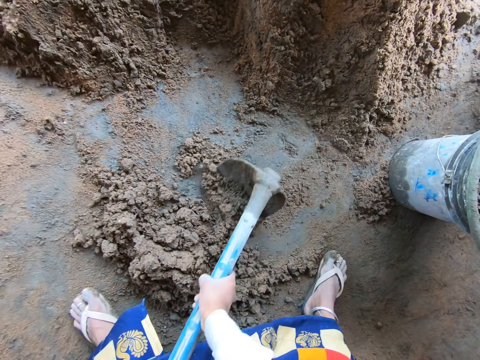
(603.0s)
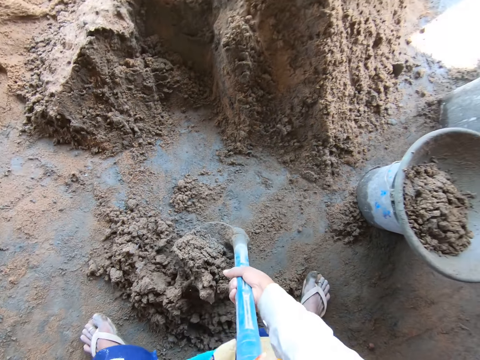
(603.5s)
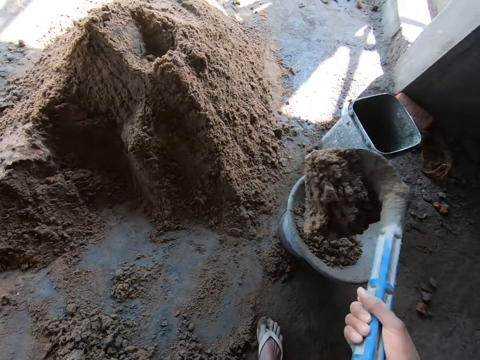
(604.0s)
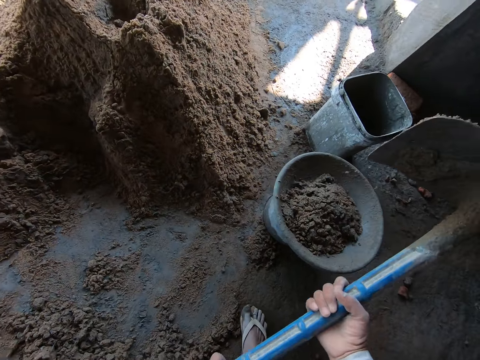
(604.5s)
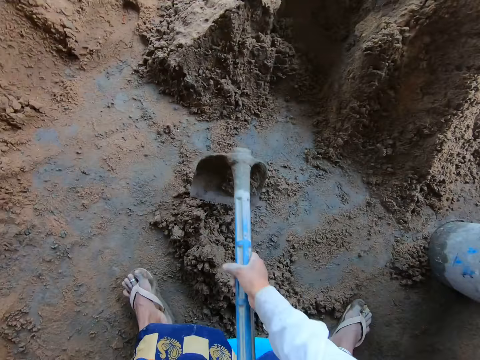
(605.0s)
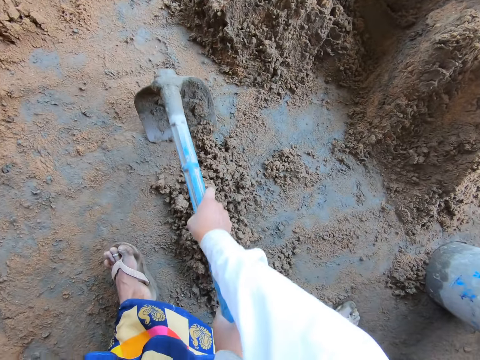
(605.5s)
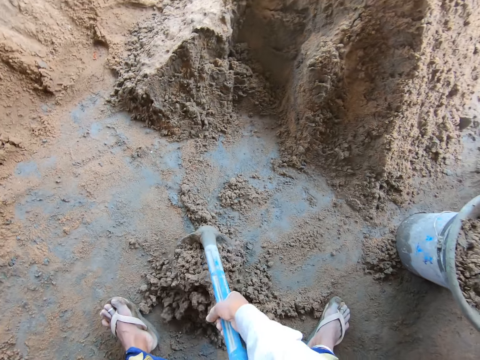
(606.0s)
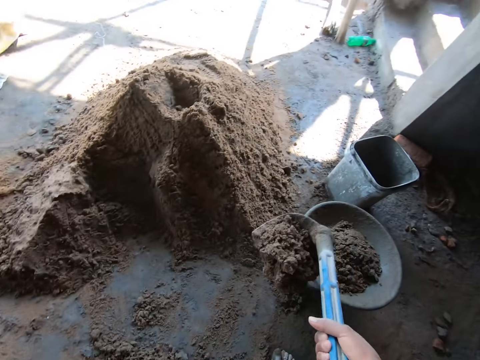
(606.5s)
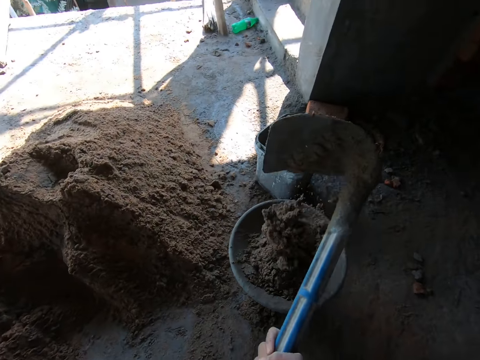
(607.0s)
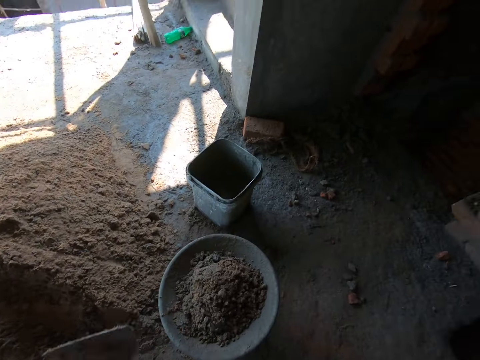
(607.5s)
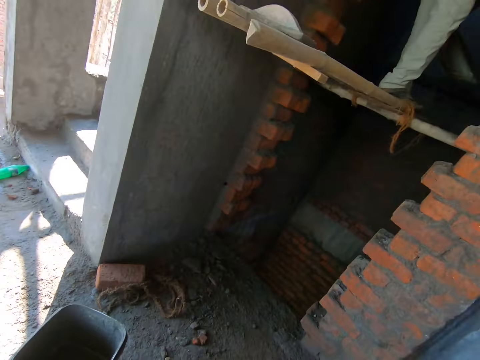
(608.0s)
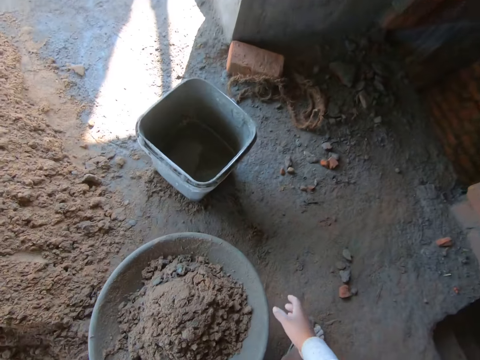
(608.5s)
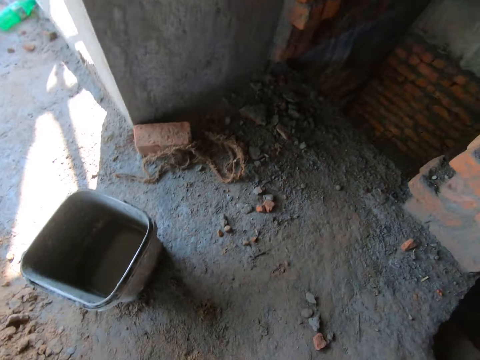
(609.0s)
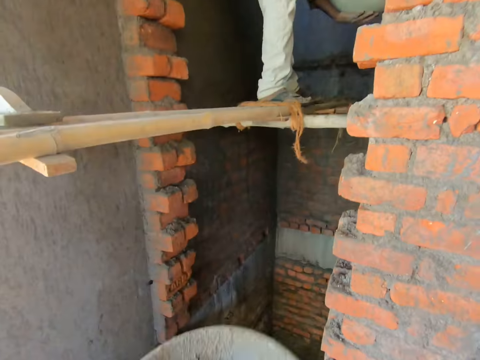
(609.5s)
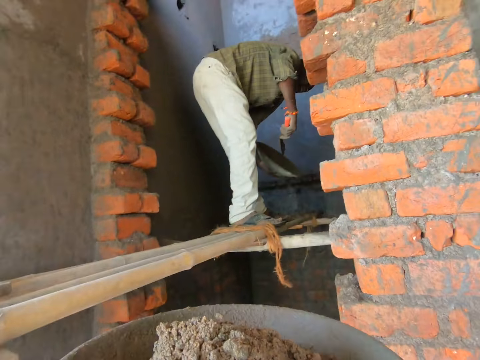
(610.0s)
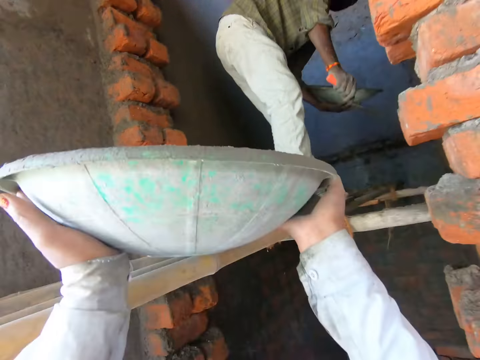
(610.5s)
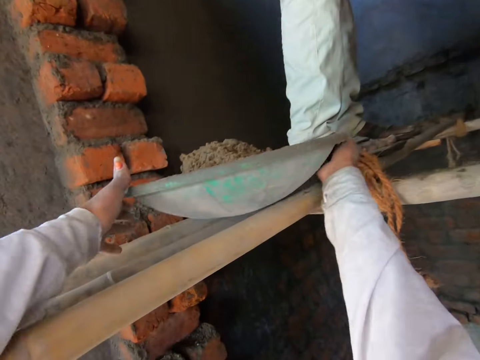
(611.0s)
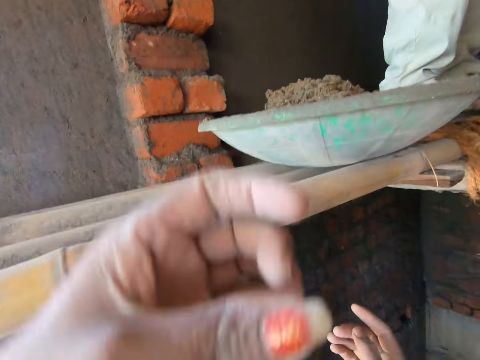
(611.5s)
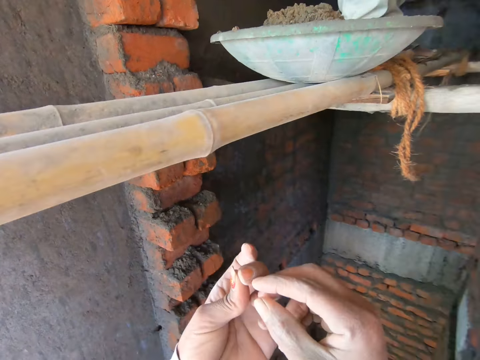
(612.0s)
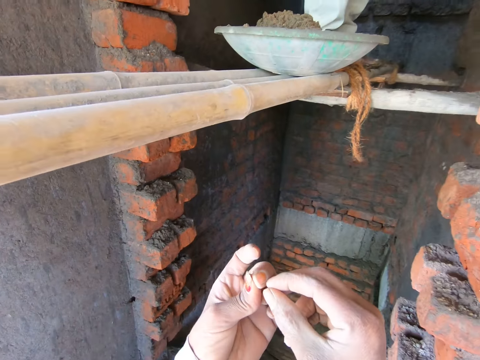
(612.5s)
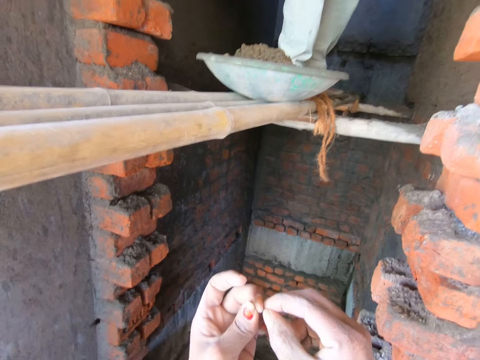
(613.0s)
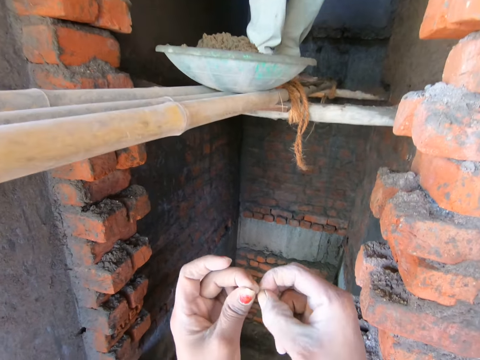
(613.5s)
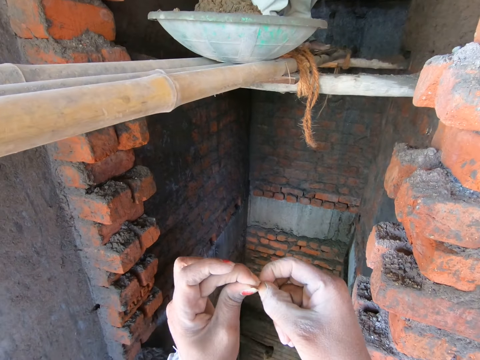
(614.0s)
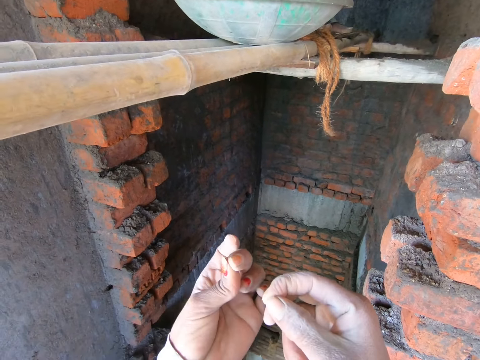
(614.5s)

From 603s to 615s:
The camera wearer takes the concrete with a hoe. They put the concrete in the basin. They take the concrete with the hoe. They put the concrete in the basin. They pick the bowl from the bucket with both hands. They place the bowl onto the scaffold with both hands. They pull their left finger nail with their right hand. They check their nails.

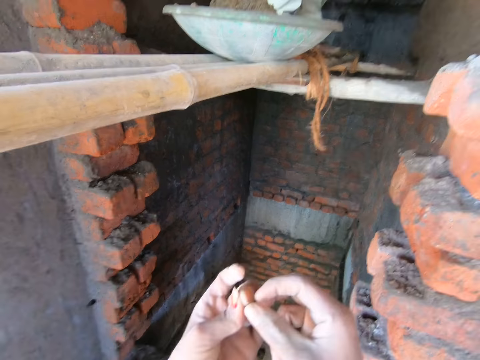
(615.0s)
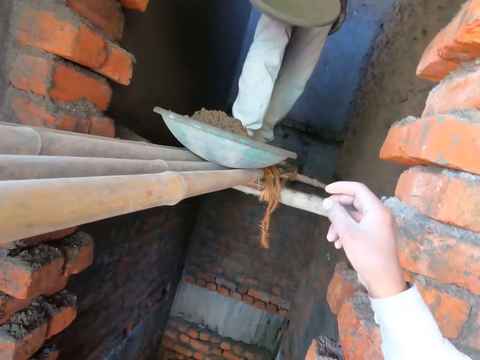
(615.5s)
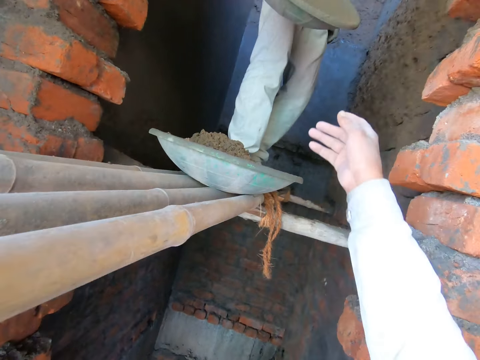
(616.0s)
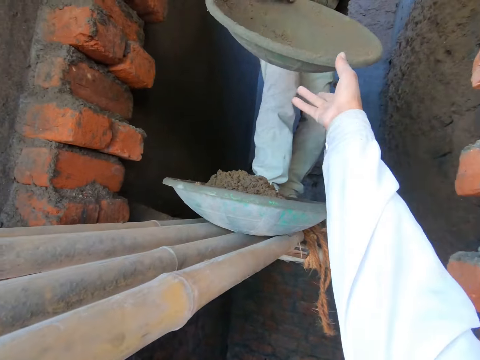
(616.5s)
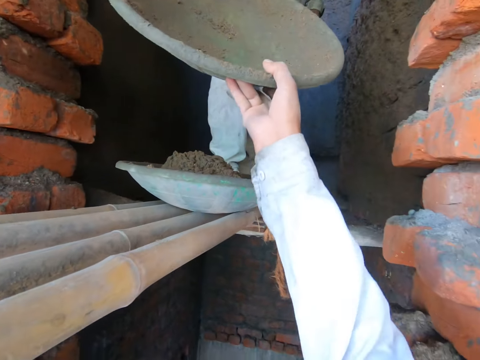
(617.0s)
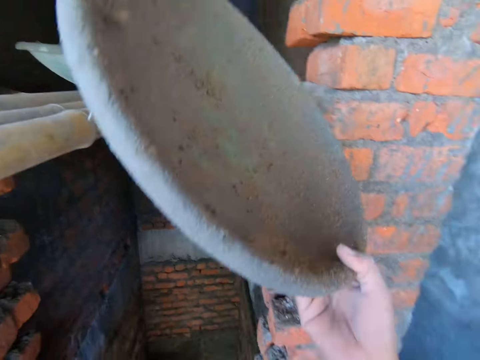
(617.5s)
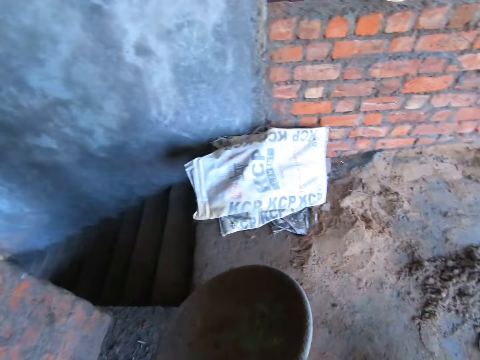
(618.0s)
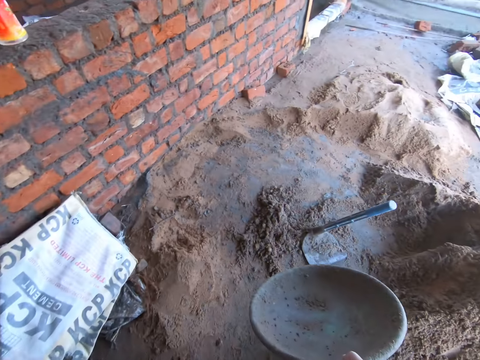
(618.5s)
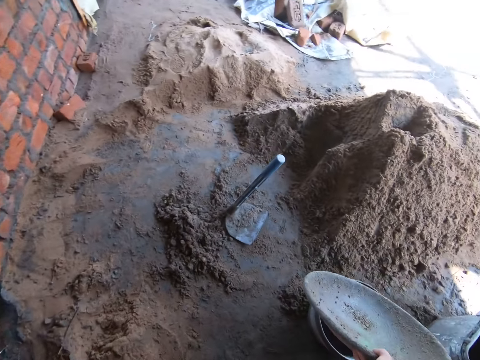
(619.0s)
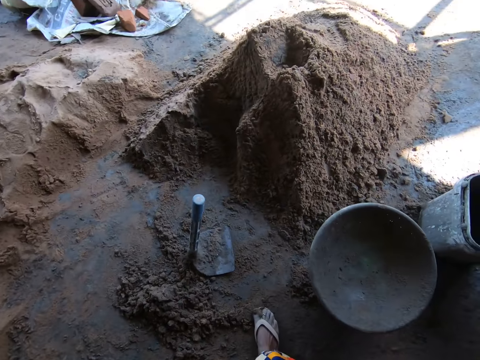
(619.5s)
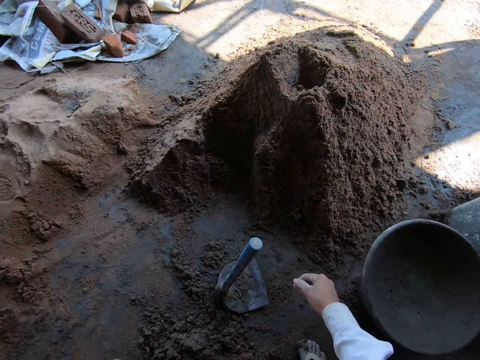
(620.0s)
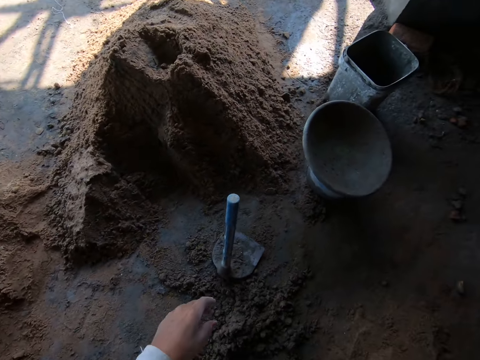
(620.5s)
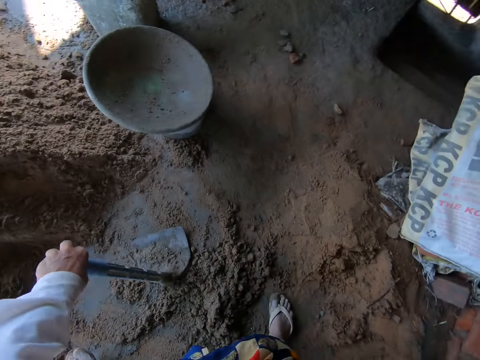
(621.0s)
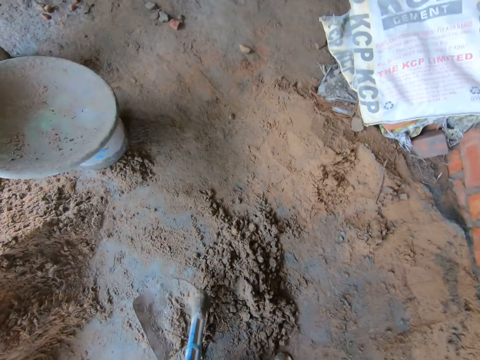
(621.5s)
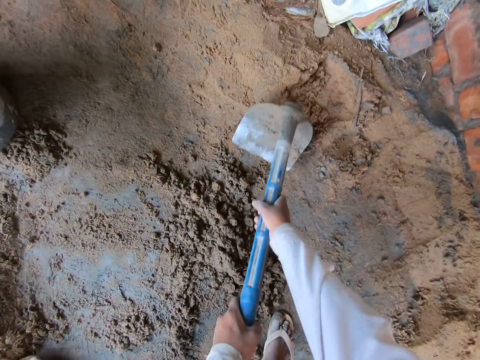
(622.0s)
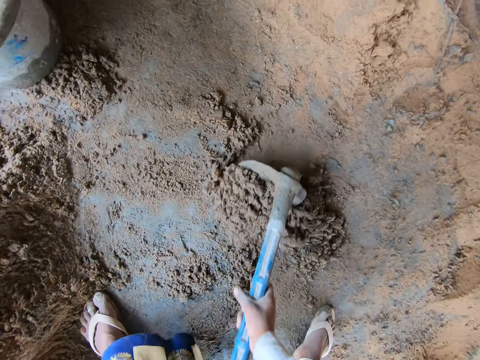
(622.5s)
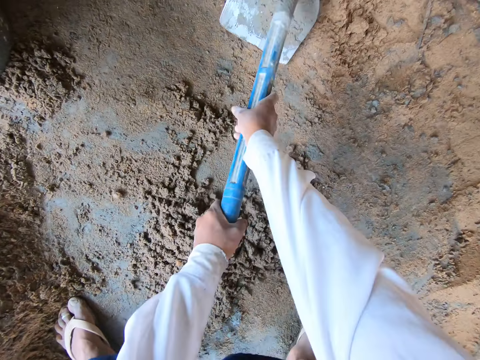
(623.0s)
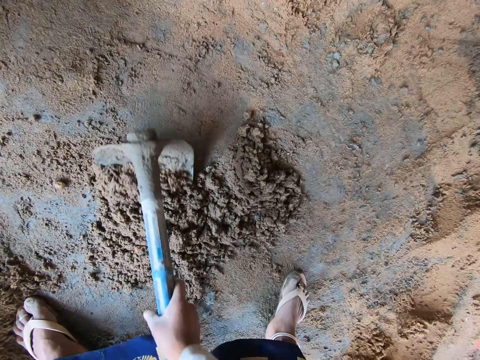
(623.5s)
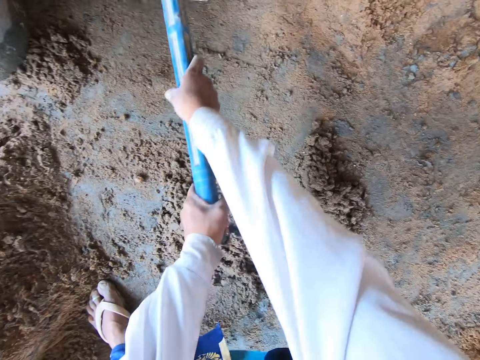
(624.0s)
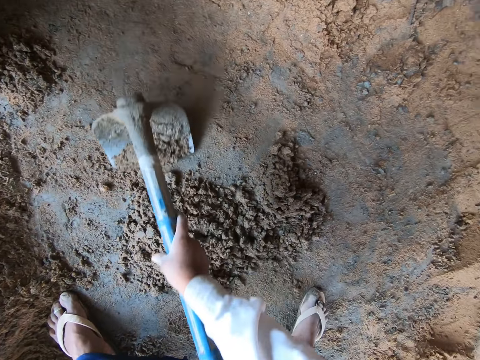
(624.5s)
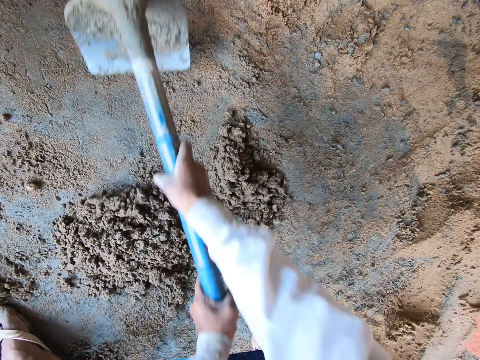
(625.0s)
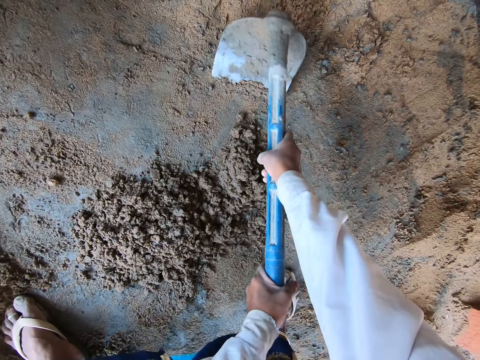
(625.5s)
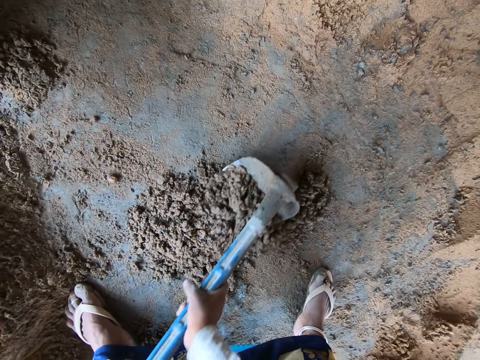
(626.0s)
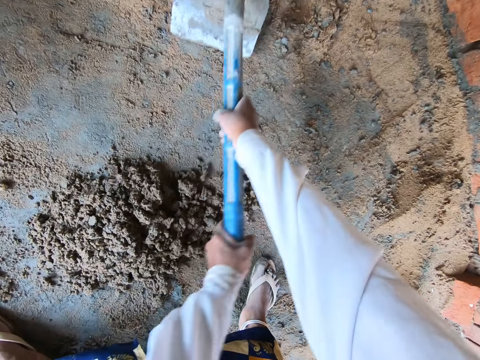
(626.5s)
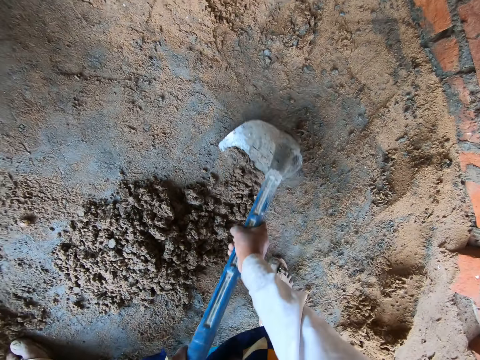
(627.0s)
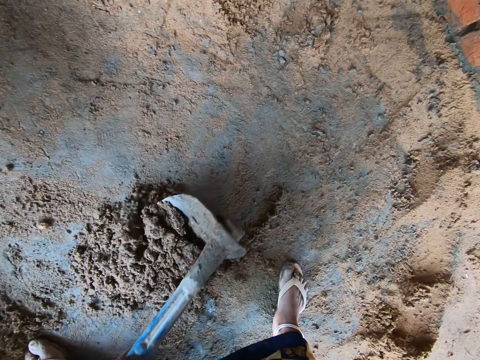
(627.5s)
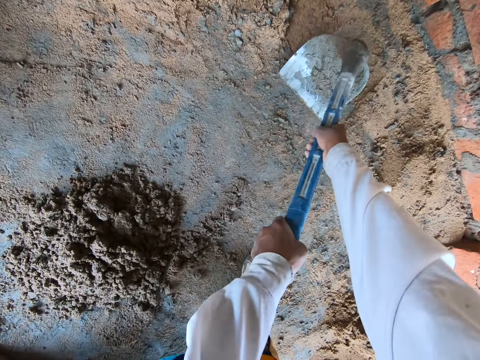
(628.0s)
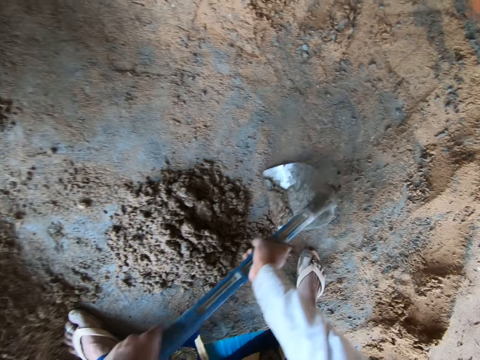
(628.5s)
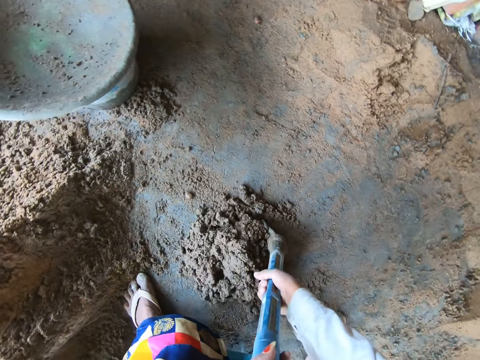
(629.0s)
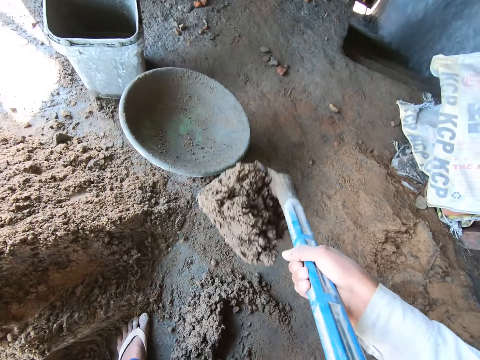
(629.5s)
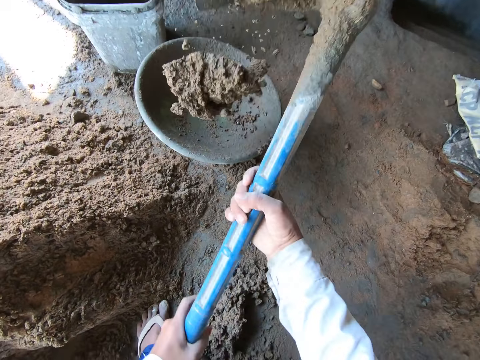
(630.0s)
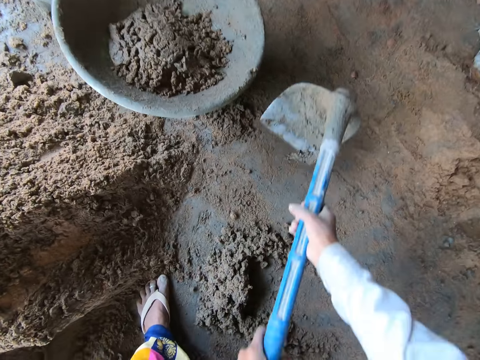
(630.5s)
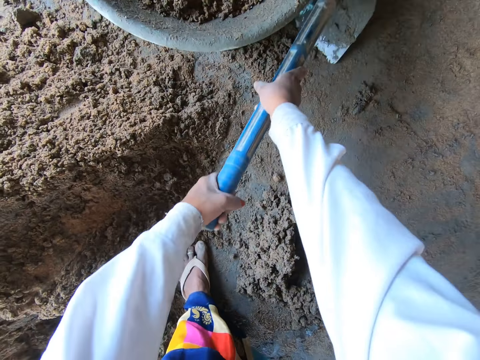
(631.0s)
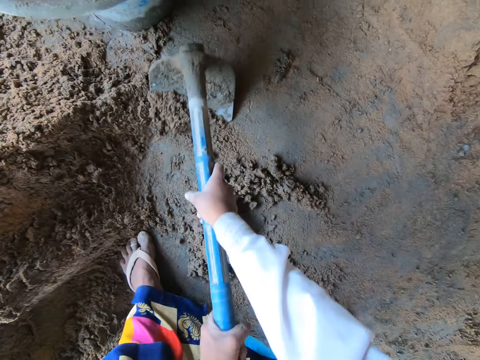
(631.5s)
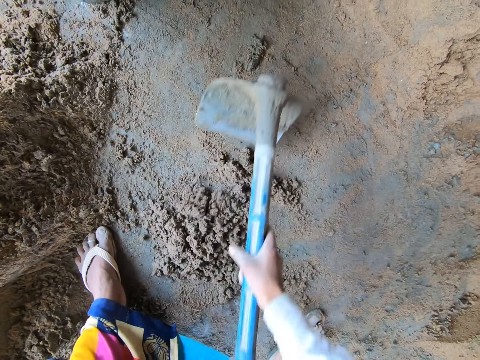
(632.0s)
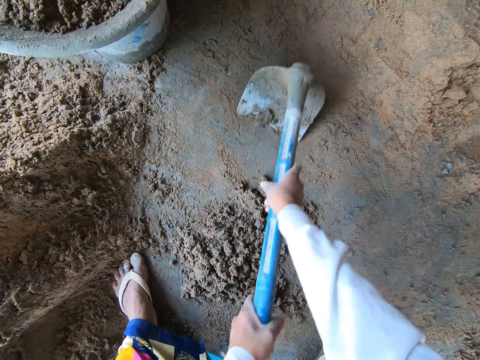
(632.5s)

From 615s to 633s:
The camera wearer collects the bowl from a man with her right hand. She places the bowl onto the bucket. She picks the hoe from the ground with her left hand. She scrapes mortar on the ground with the hoe in both hands. She scoops mortar from the ground into the bowl with the hoe in both hands.
